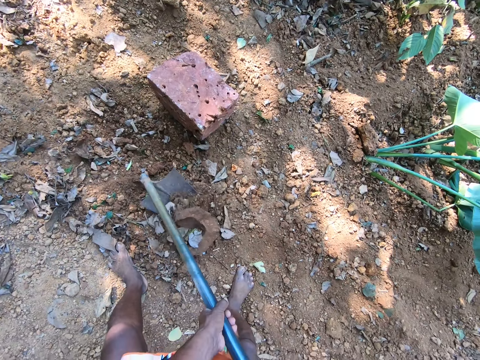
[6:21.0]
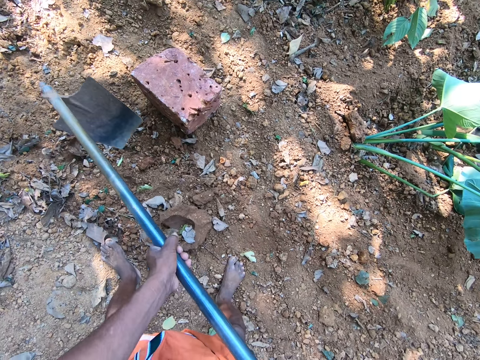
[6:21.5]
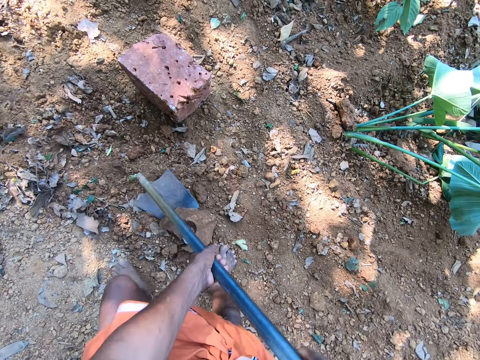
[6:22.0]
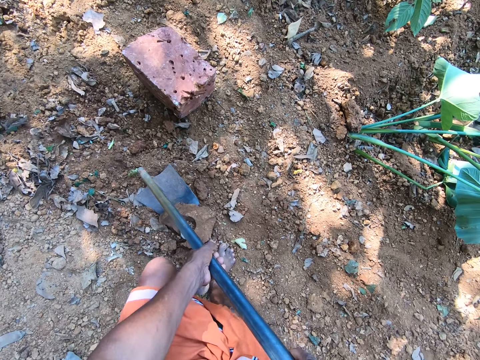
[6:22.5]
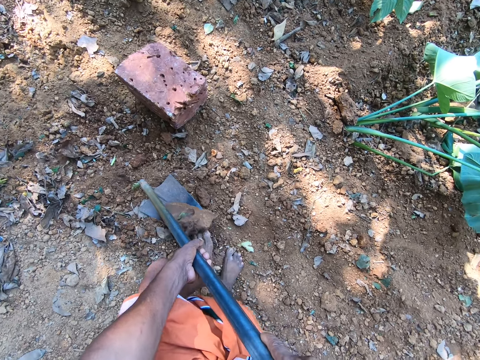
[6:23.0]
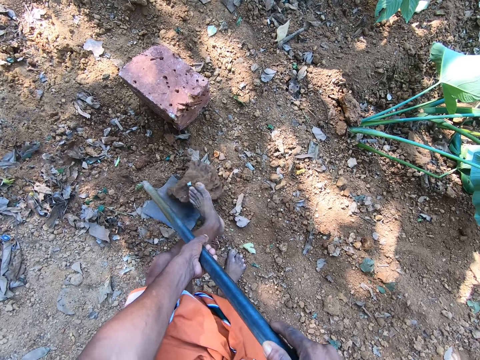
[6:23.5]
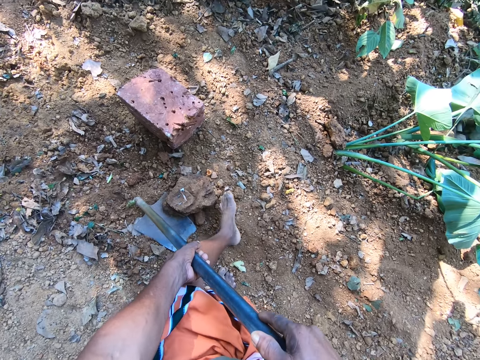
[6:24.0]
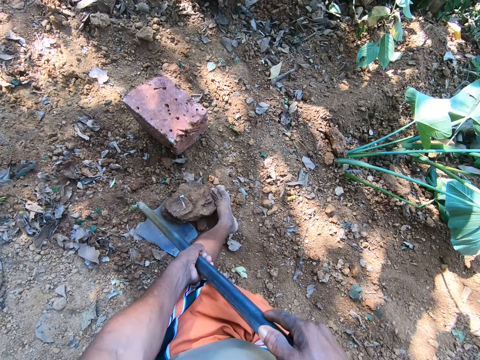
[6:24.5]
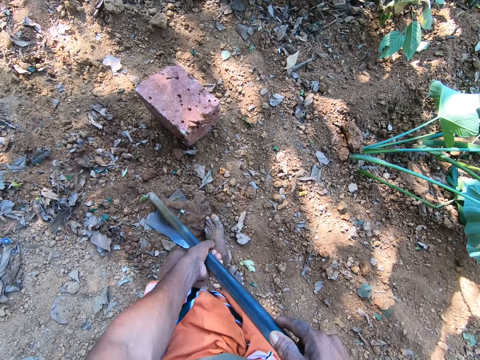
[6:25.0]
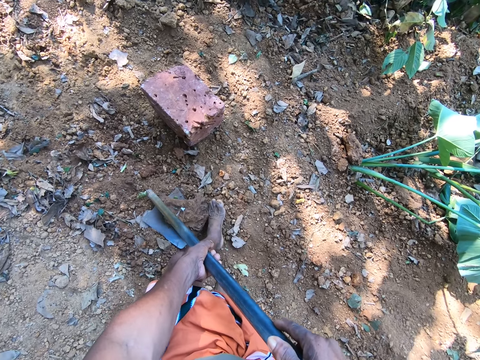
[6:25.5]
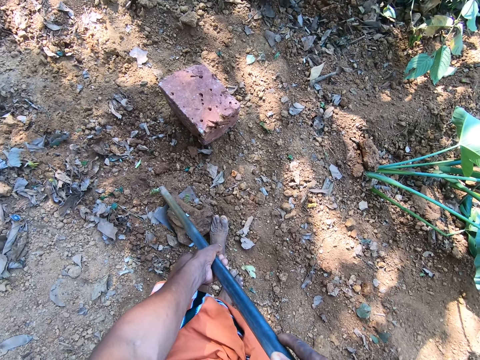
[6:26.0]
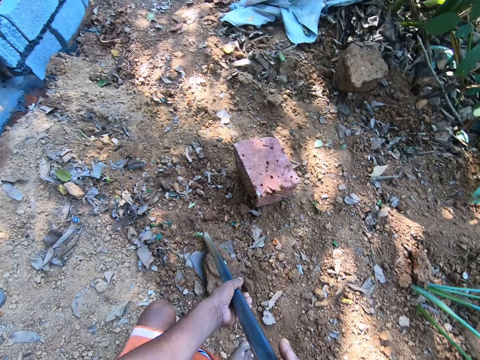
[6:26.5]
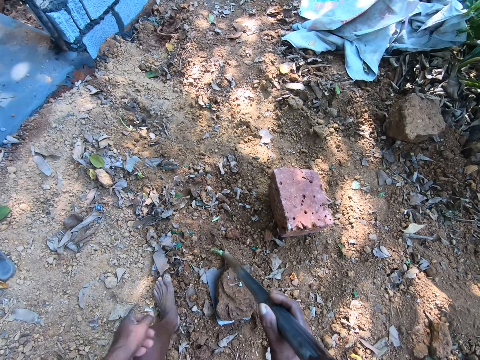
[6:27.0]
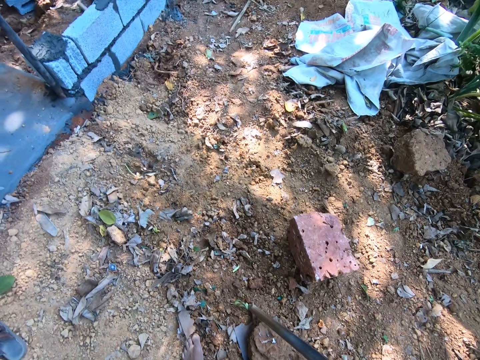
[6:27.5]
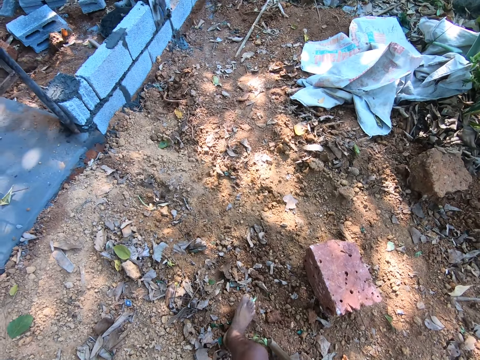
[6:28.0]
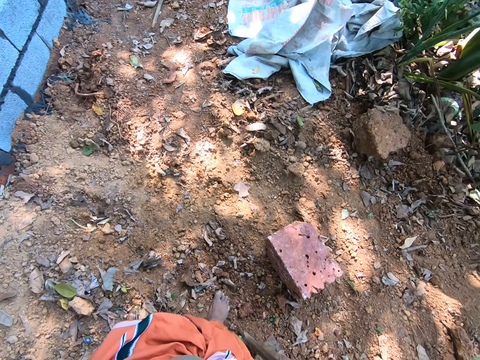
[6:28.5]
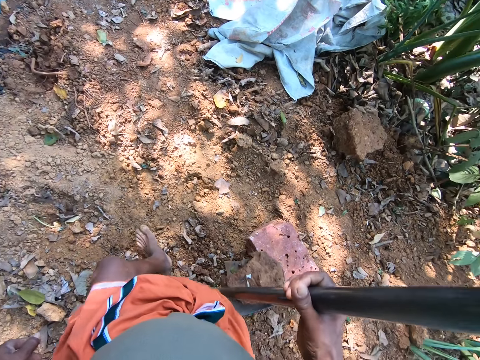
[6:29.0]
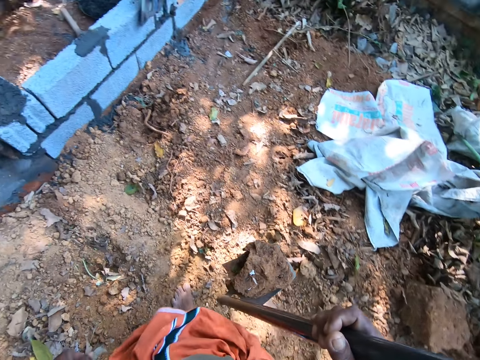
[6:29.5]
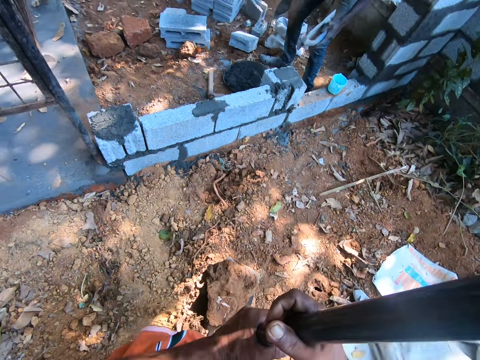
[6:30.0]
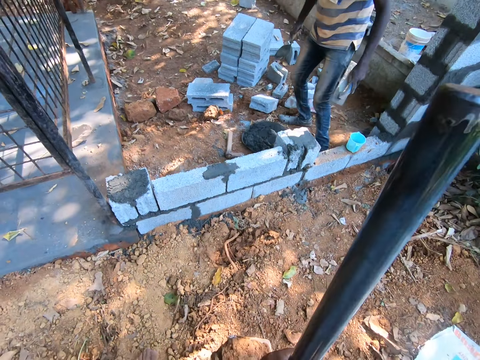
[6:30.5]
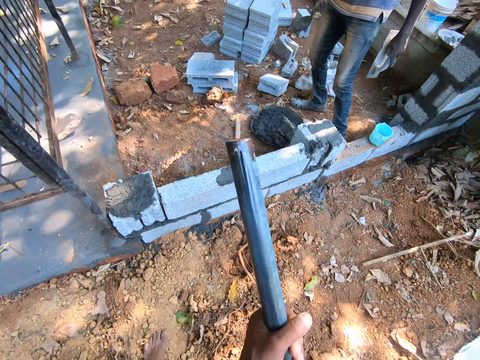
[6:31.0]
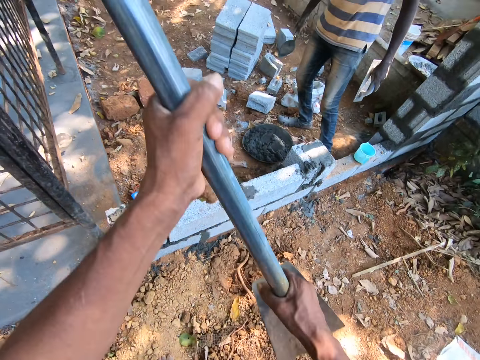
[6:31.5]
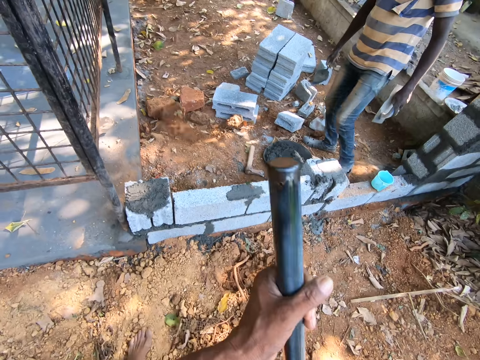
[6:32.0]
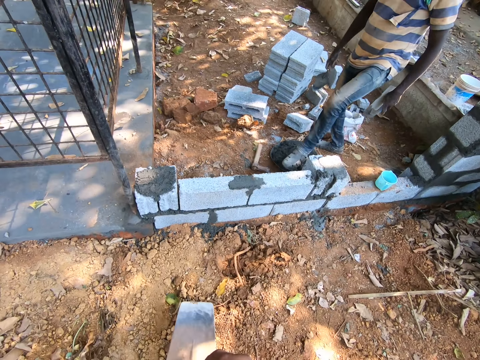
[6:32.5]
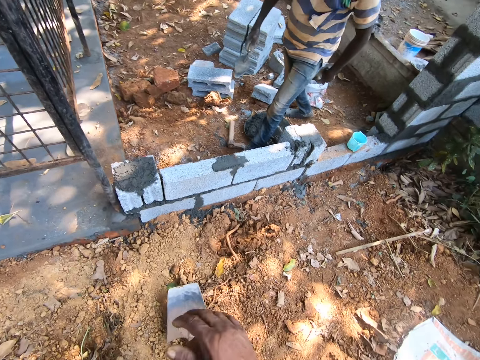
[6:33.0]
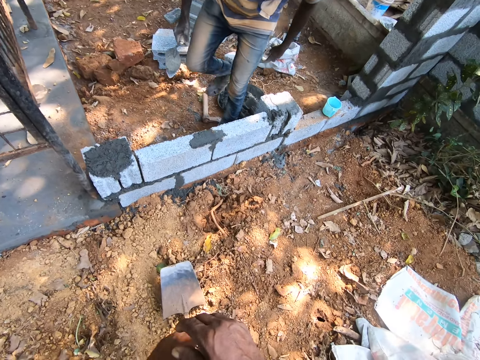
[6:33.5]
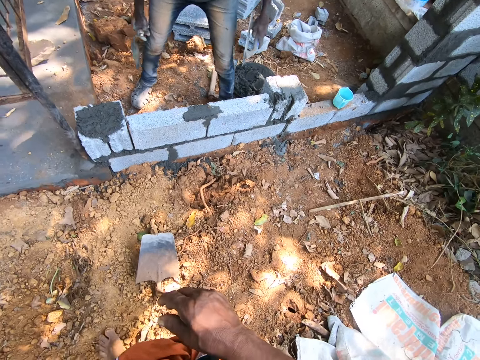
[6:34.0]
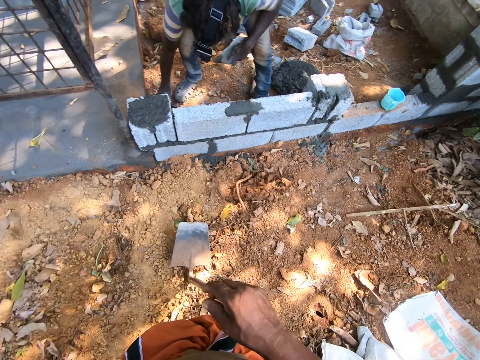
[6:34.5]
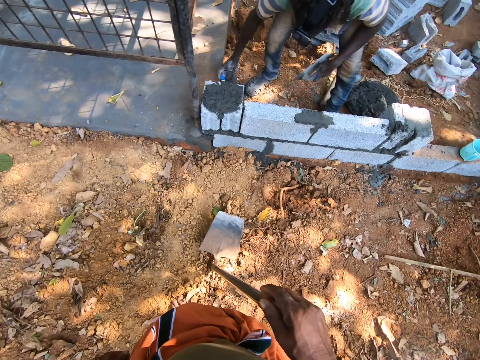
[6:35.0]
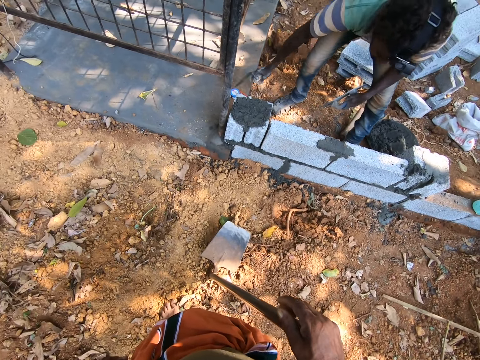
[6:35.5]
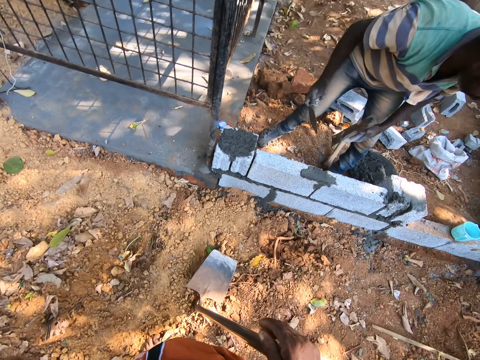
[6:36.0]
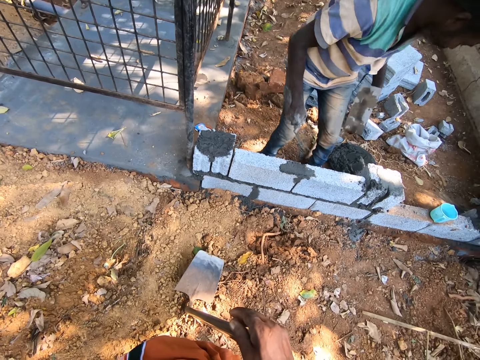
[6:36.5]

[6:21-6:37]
The camera wearer pushes a stone to the hoe in his hands with his left leg. He holds the hoe in his right hand. He walks in the field. He carries the hoe with his right hand. He carries the hoe with his hands. The man interacts with the camera wearer. The camera wearer throws the stone to the ground with the hoe in his hands. He holds the hoe in his right hand.

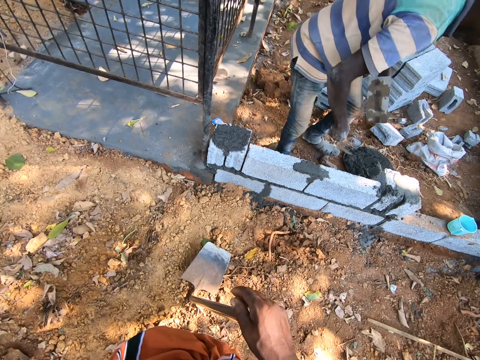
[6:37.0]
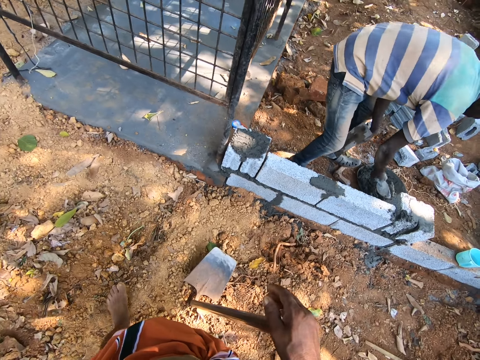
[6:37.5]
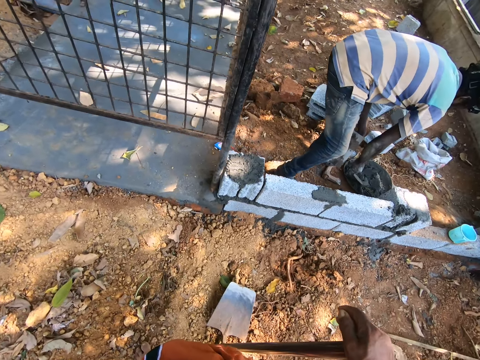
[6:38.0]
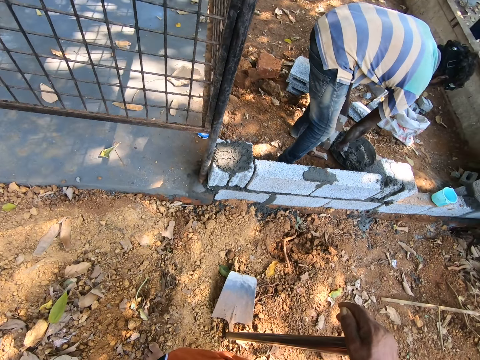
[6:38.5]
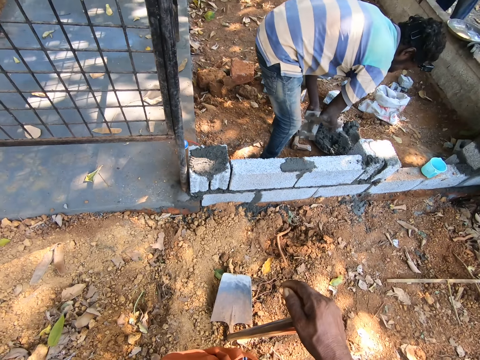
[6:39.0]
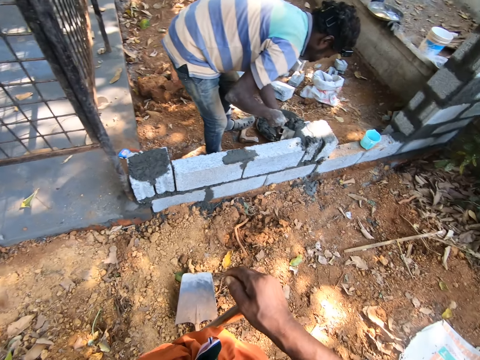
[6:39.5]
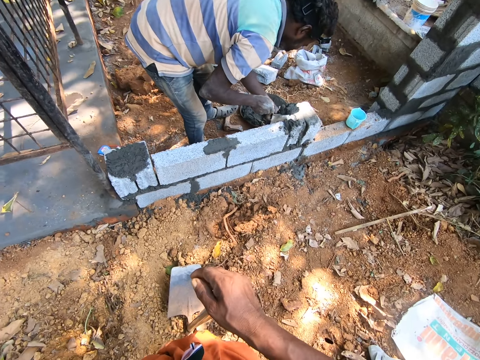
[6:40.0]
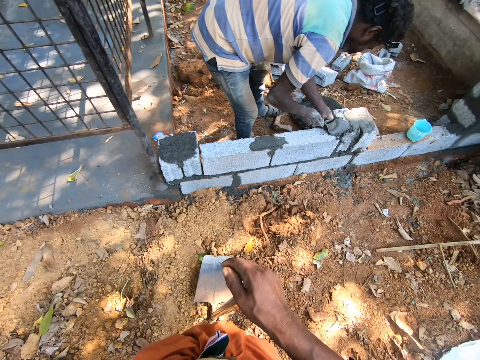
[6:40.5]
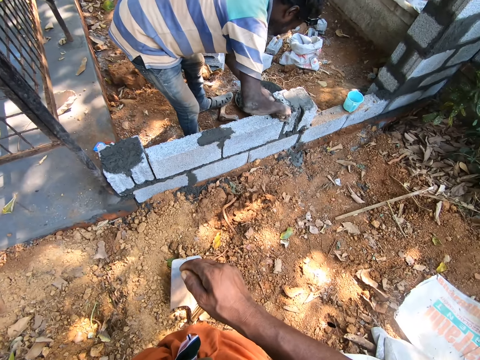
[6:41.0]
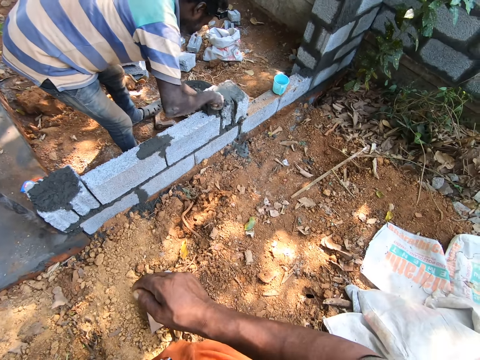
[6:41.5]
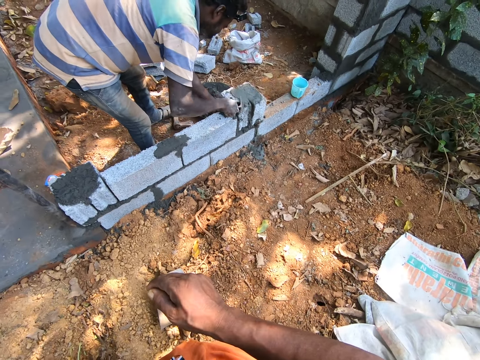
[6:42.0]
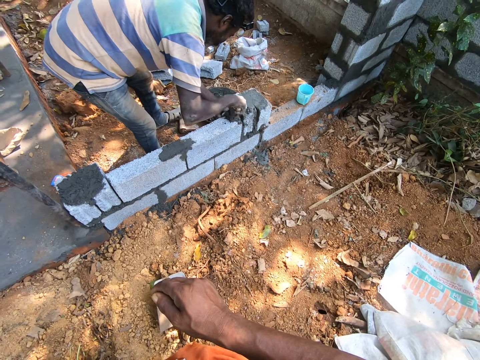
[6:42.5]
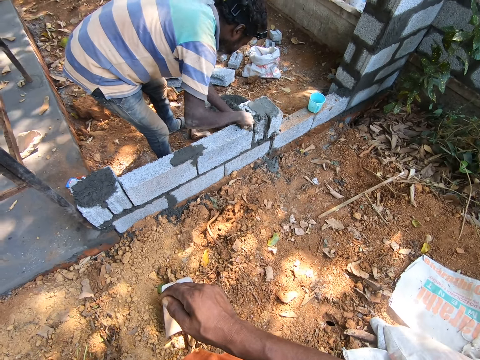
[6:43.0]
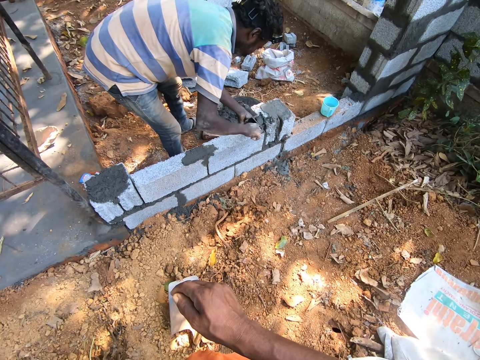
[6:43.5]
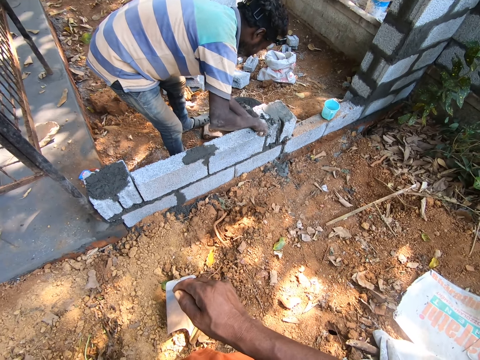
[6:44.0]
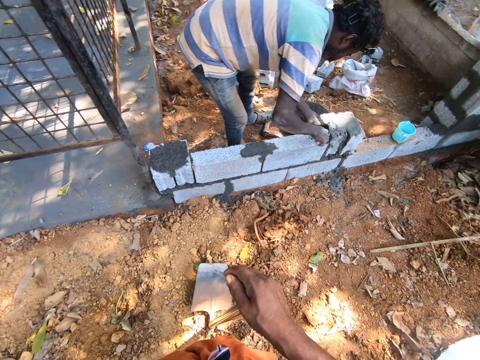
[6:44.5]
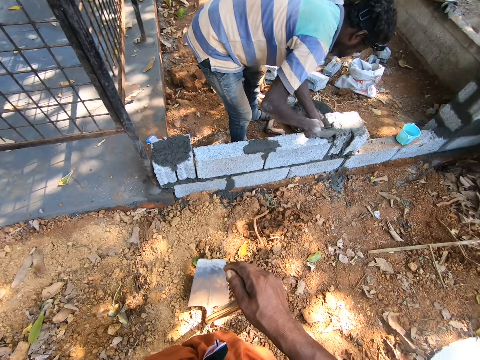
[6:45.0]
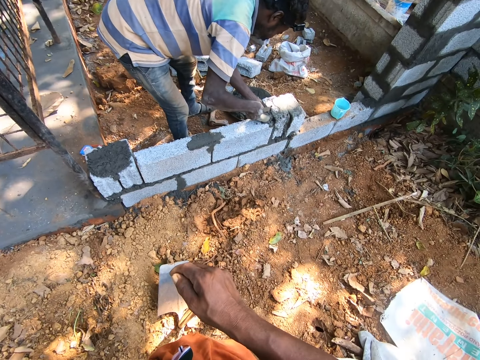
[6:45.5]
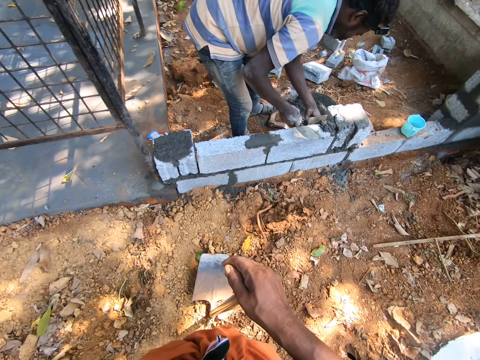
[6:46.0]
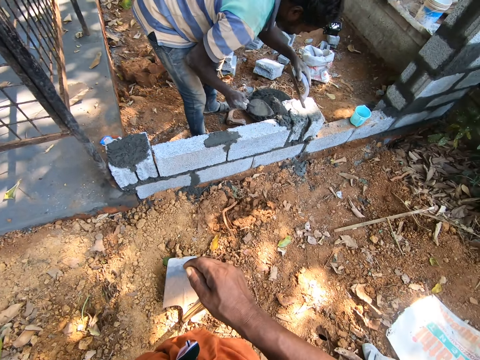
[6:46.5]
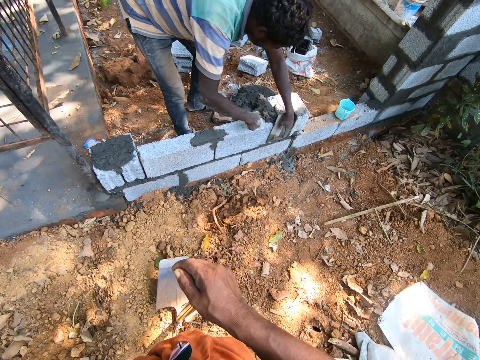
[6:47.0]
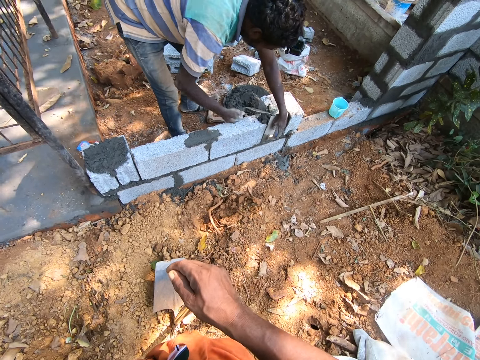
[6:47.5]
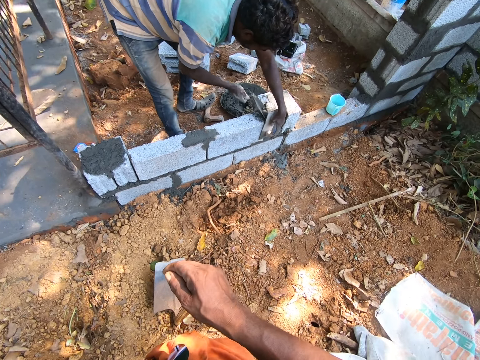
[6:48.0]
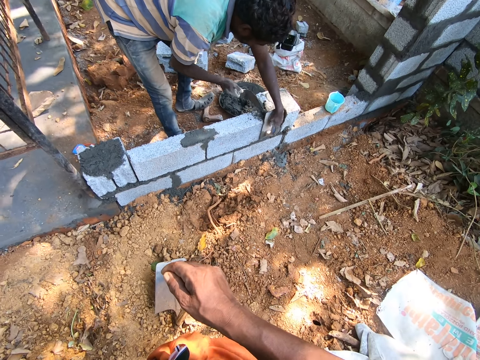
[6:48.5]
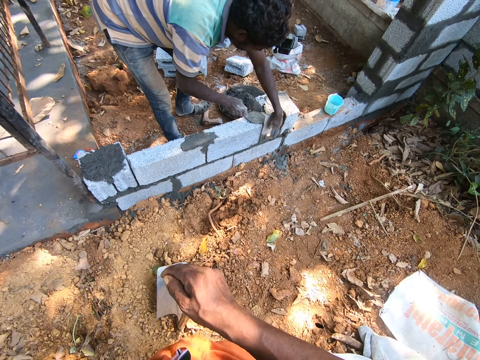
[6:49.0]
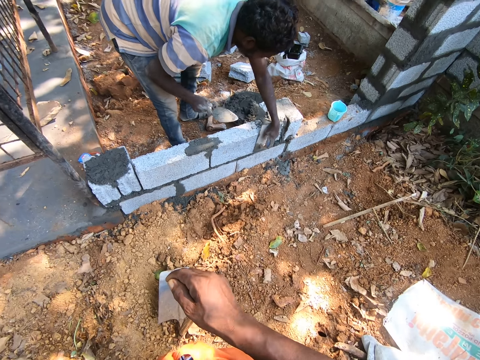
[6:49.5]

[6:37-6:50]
The man packs mortar paste from a pan on the ground with a hand trowel in his right hand. The man sets the block on the wall with the hand trowel in his right hand. The camera wearer looks at the man. The man holds a wooden float in his left hand.
